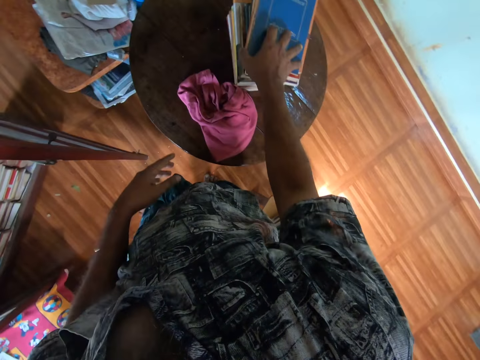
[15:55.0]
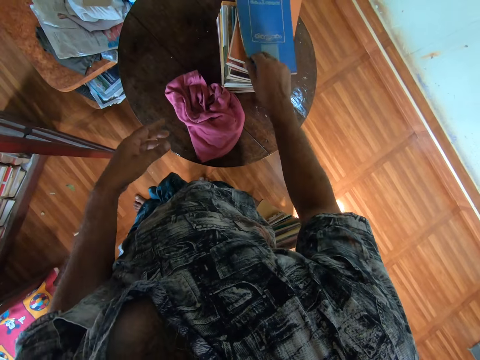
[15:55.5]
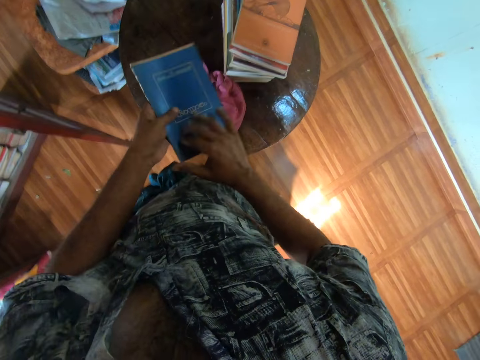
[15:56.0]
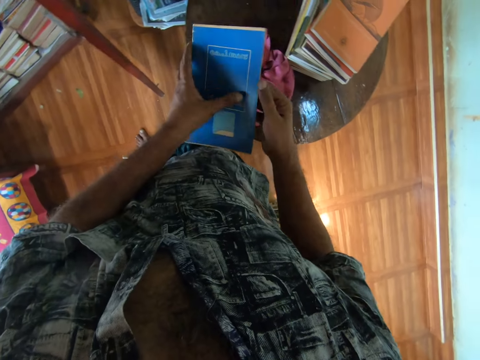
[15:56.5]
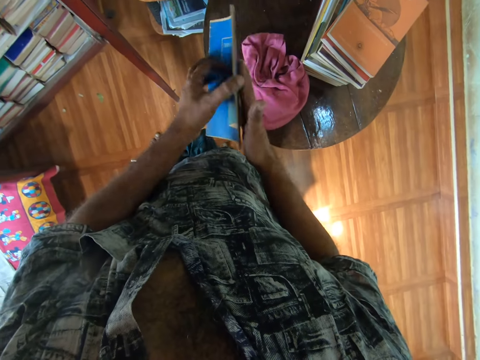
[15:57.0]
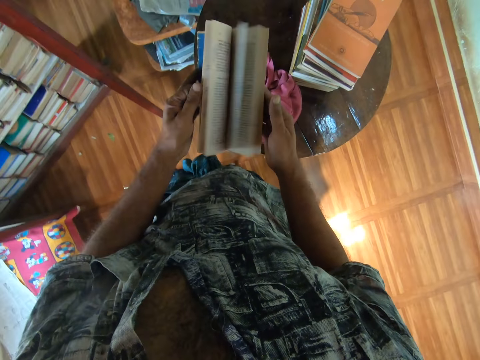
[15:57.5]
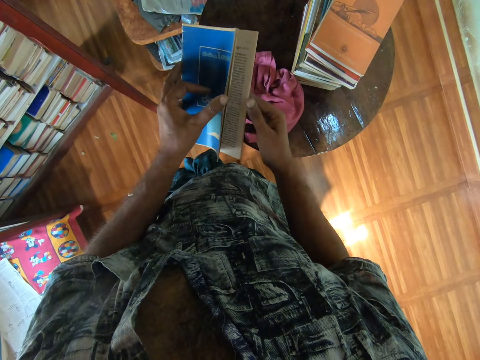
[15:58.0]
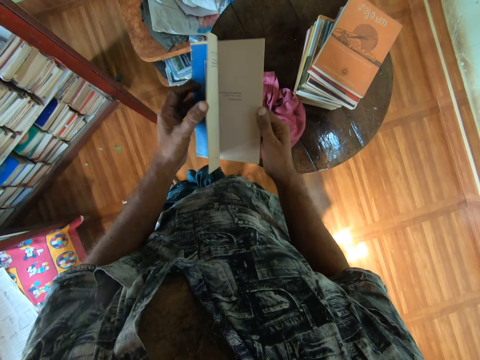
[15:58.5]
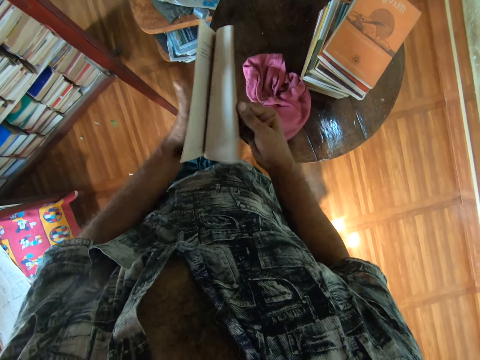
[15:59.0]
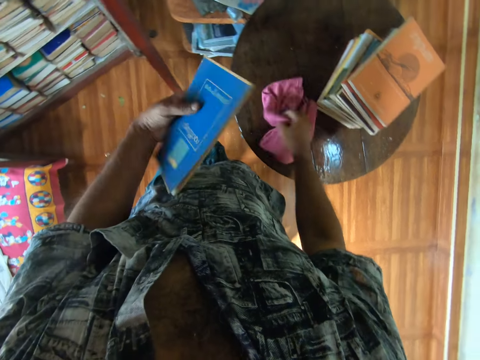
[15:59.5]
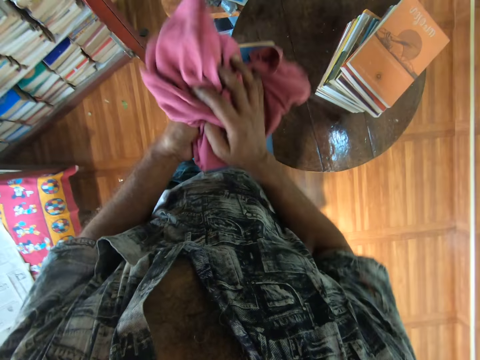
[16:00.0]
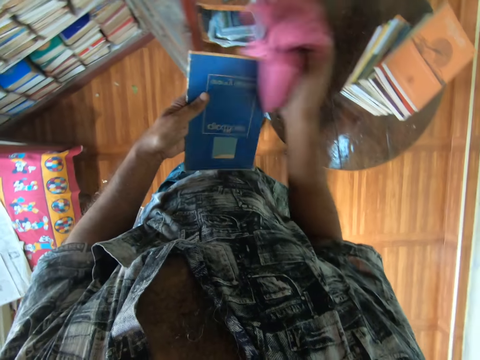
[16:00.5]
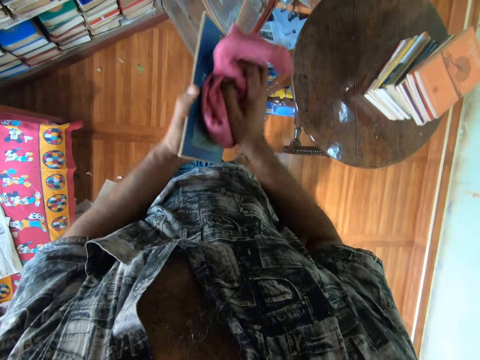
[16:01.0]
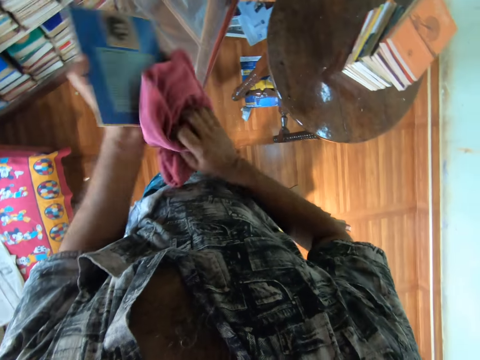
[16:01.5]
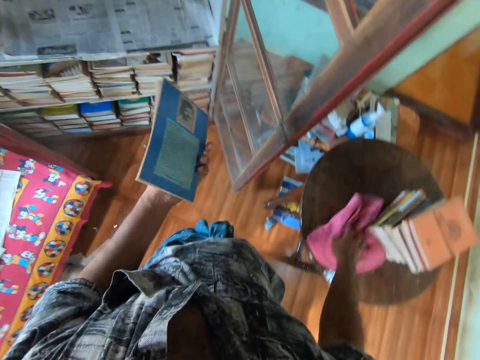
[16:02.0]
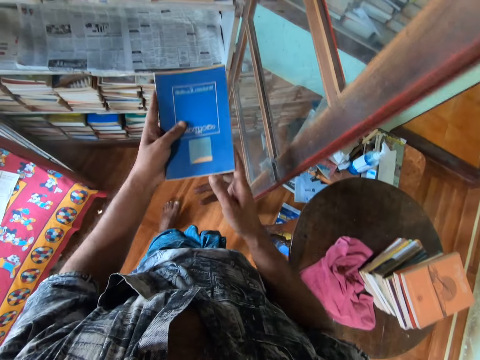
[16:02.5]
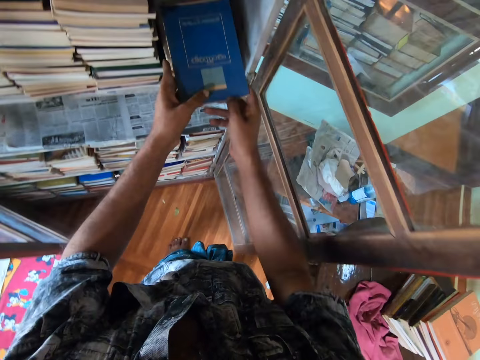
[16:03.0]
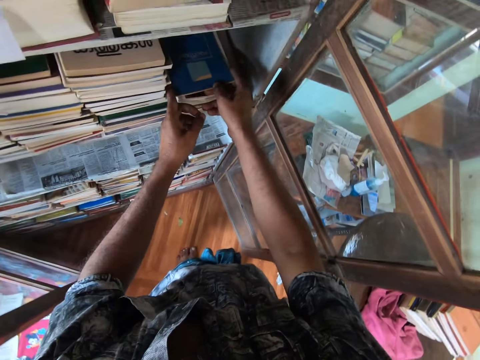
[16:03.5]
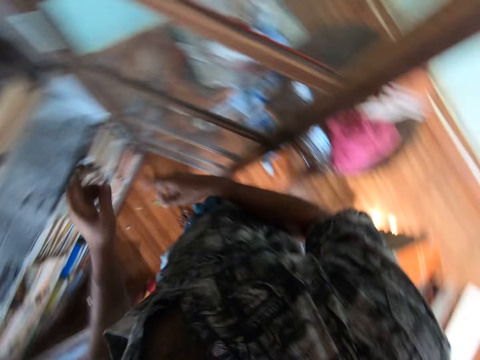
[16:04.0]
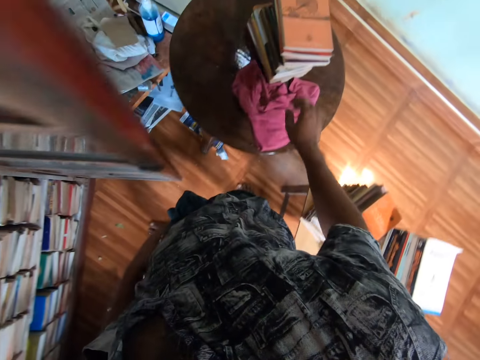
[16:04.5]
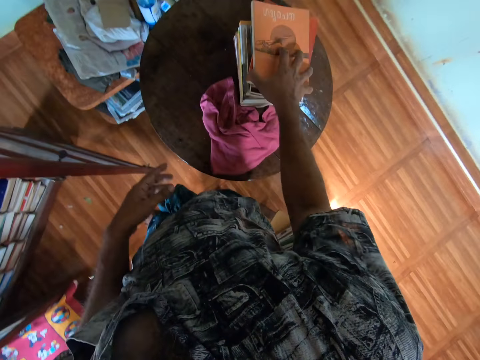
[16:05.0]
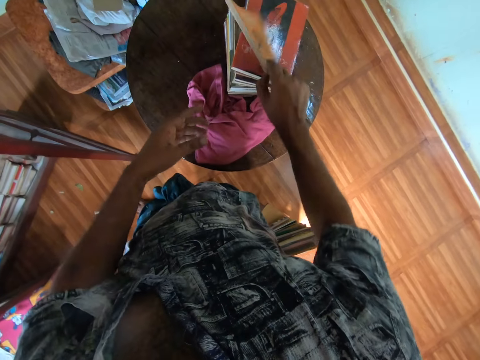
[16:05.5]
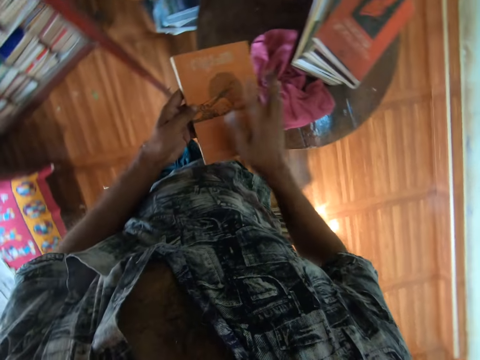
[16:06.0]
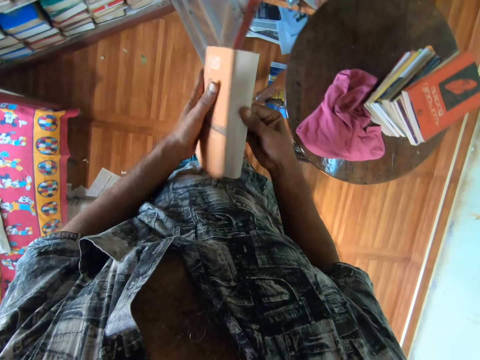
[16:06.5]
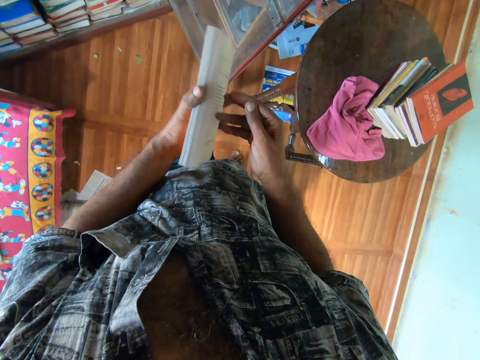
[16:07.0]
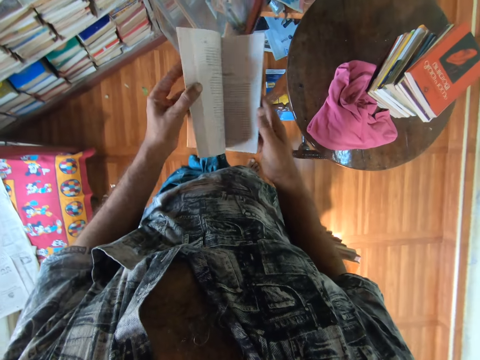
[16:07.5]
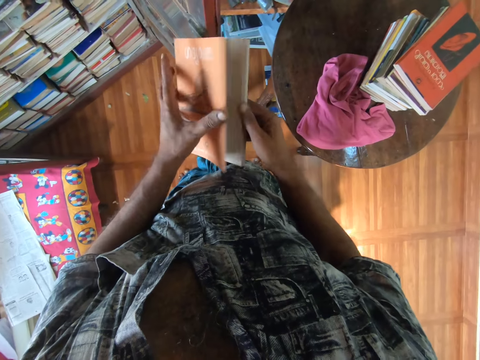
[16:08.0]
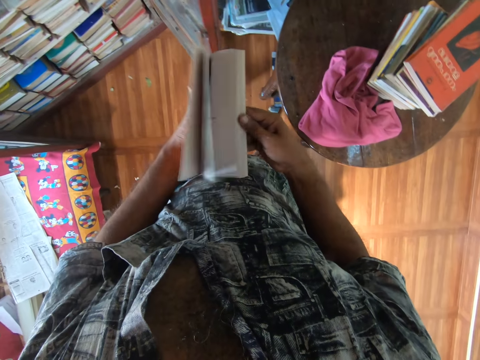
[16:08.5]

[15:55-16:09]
The camera wearer picks up a book from the table. They peruse the book. They open the book with both hands. They pick up a towel from the table. They wipe the book with the towel. They put the towel on the table. They put the book in the bookshelf. They pick up a book from the table. They peruse the book. They open the book with both hands.

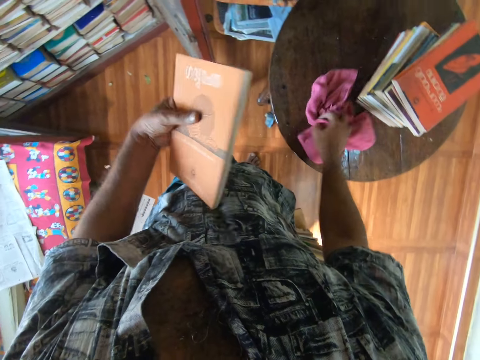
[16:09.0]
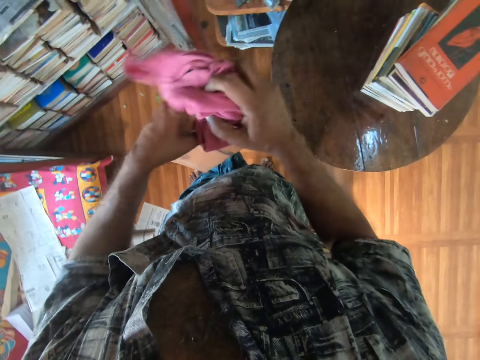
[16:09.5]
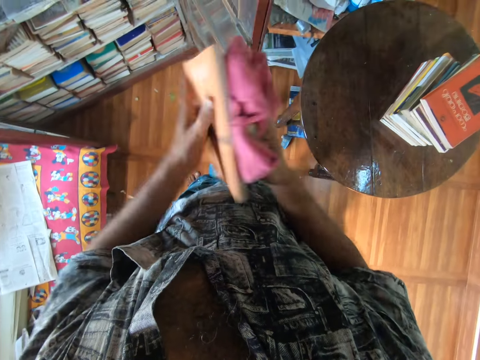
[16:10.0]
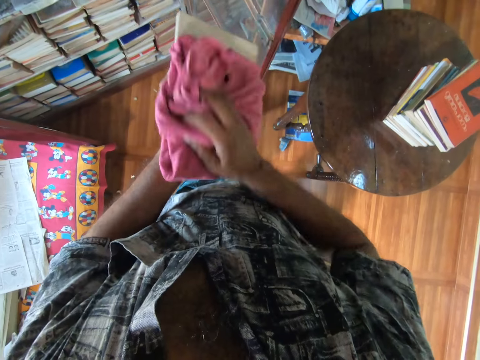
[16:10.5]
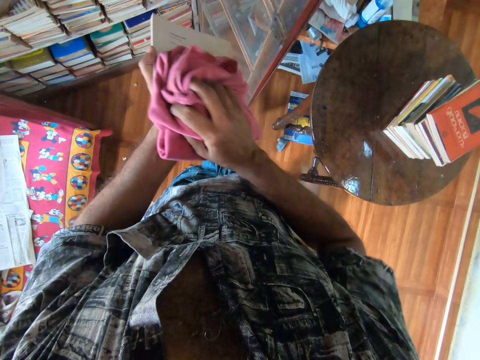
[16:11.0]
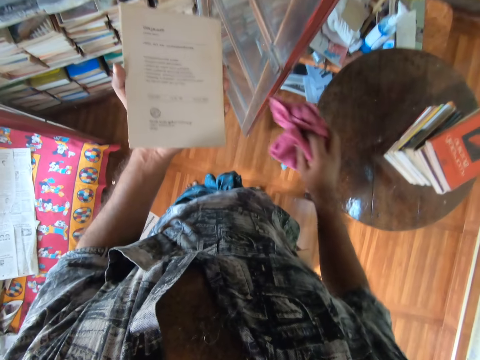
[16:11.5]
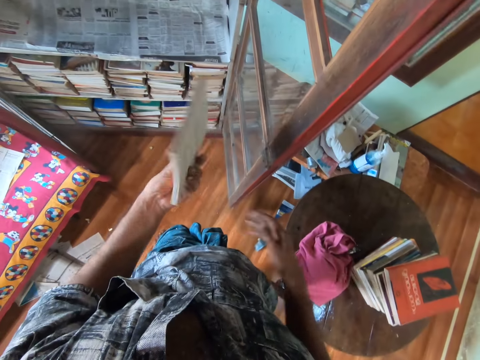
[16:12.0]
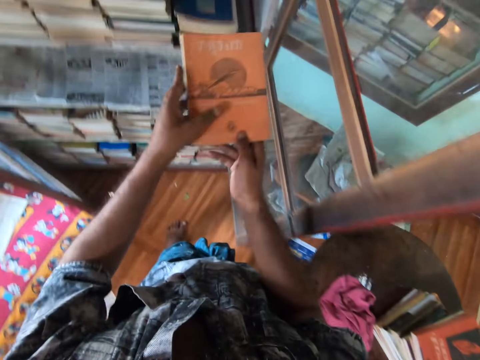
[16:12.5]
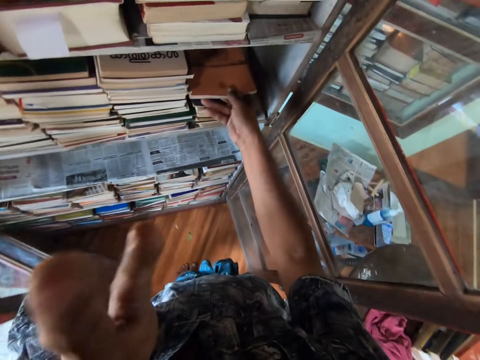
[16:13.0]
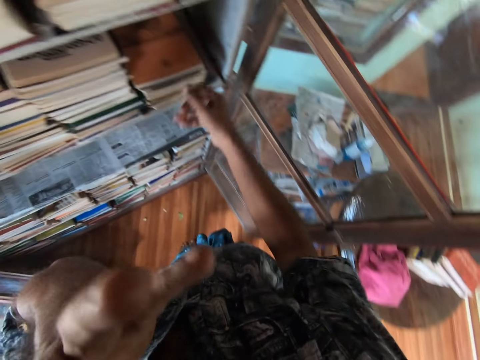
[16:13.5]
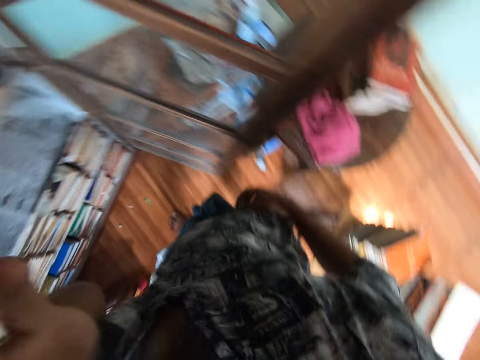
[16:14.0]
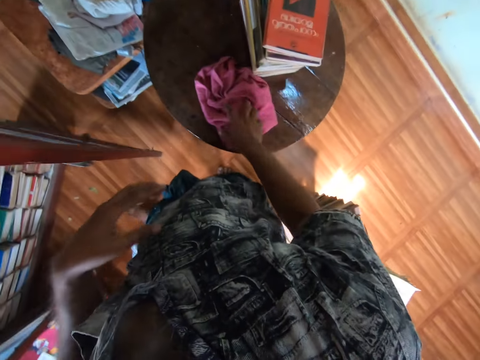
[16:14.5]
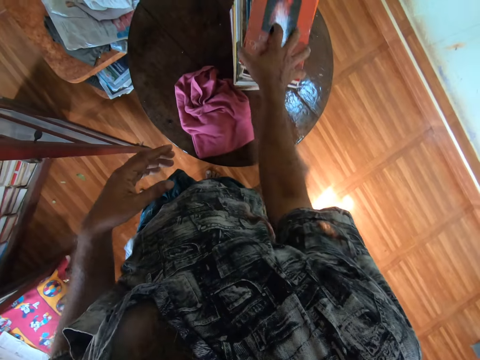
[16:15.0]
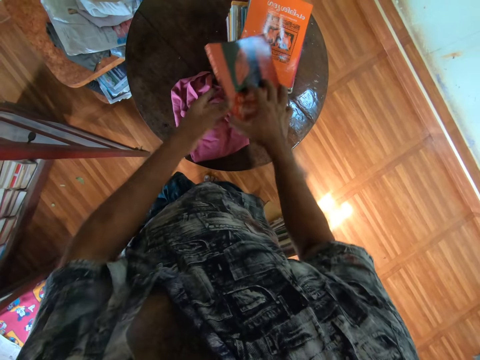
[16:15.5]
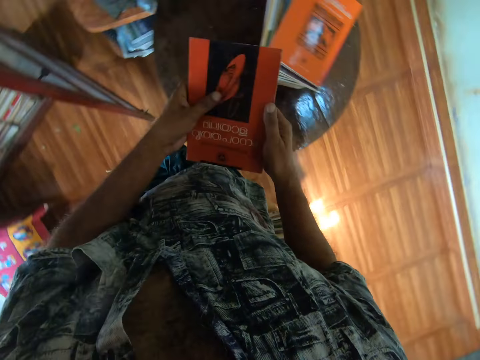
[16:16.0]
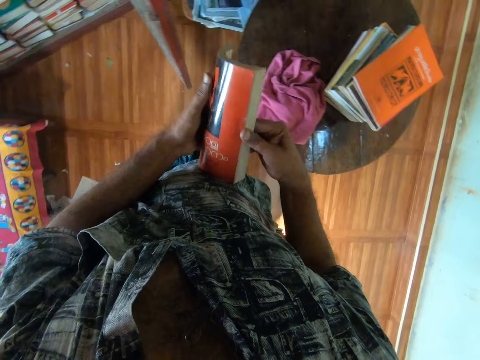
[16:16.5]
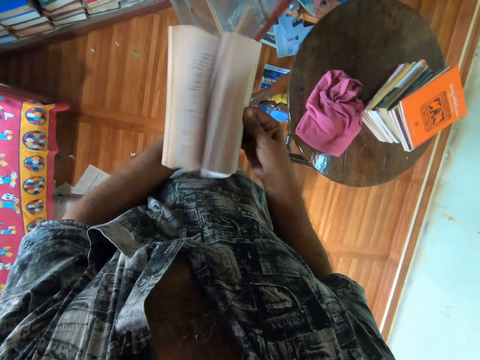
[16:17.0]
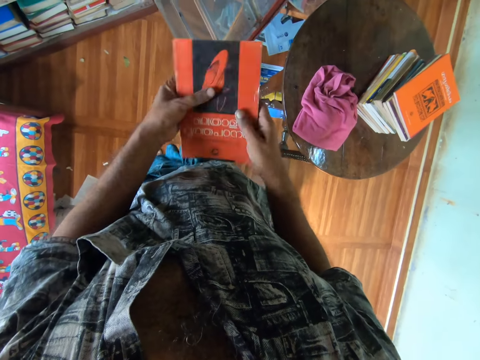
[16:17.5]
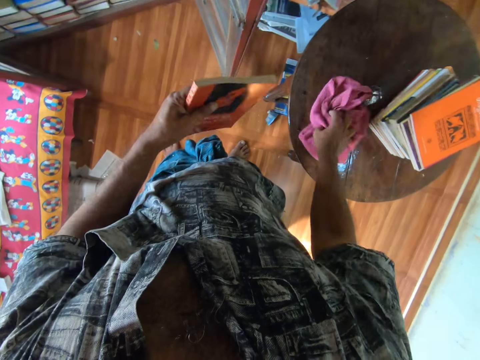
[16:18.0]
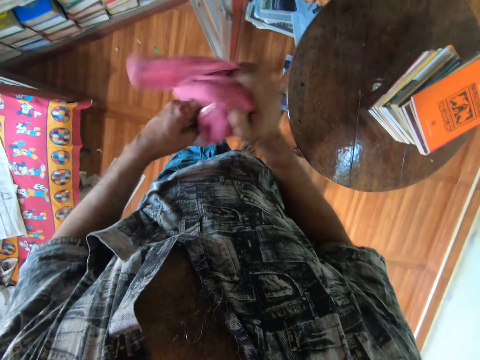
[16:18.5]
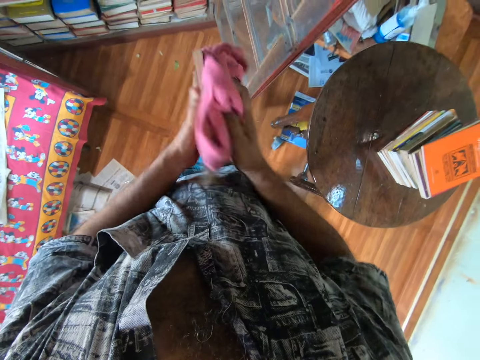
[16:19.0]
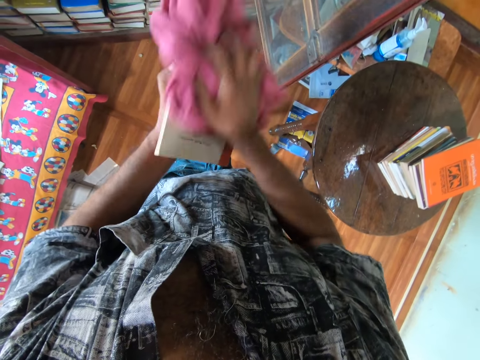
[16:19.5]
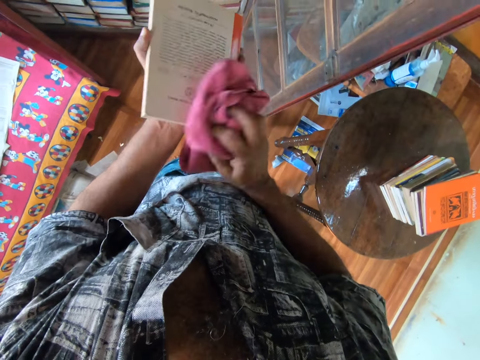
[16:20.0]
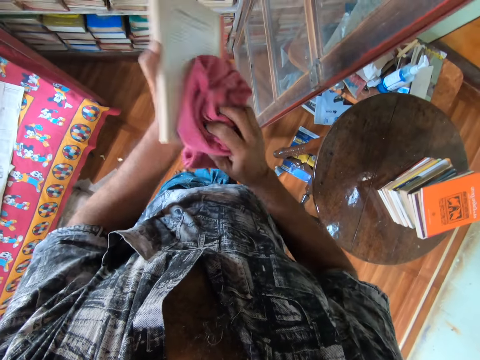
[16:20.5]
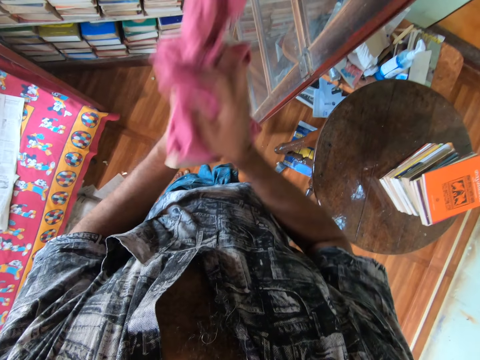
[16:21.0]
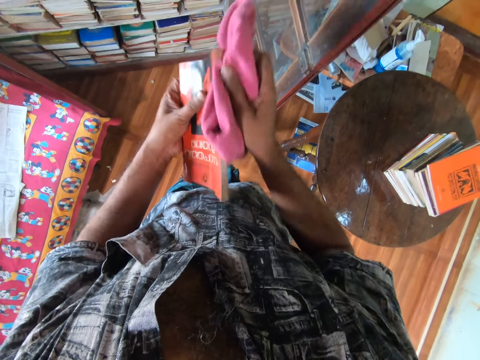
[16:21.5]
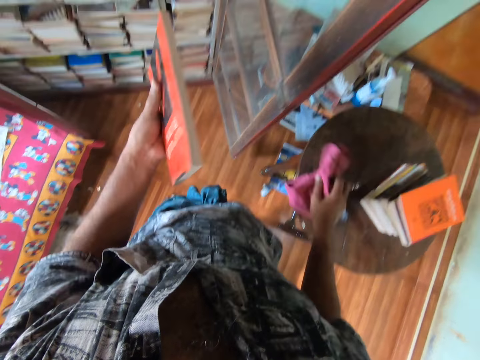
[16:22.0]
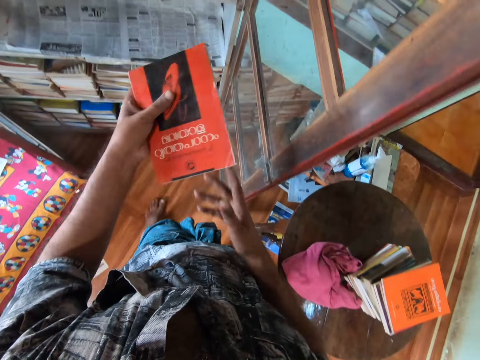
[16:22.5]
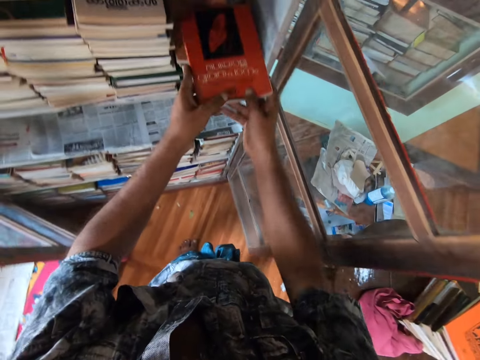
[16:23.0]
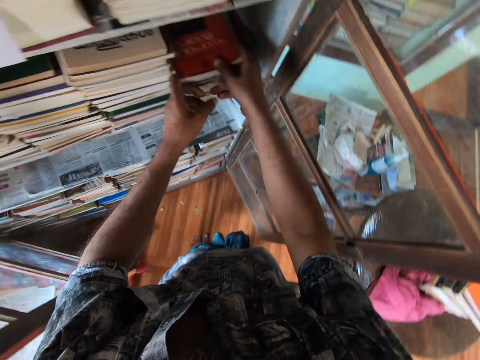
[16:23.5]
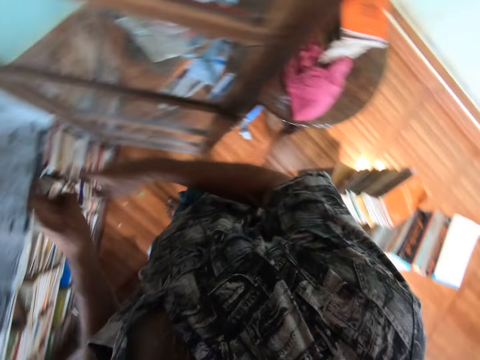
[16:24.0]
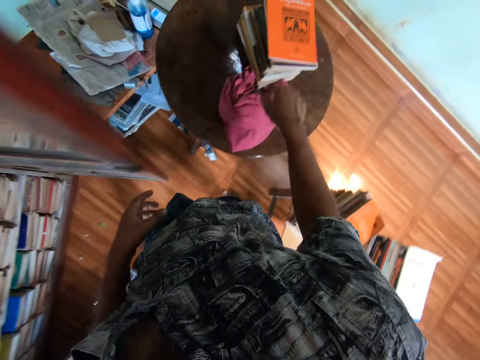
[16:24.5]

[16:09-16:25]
The camera wearer picks up a towel from the table. They wipe a book with the towel. They put the towel on the table. They put the book in the bookshelf. They pick up a book from the table. They open the book with both hands. They peruse the book. They take the cloth or towel. They wipe the book with the towel. They put the towel on the table. They put the book in the bookshelf.
